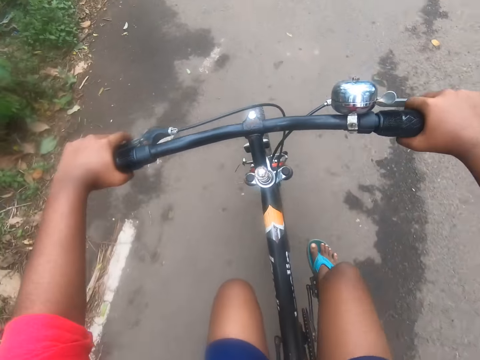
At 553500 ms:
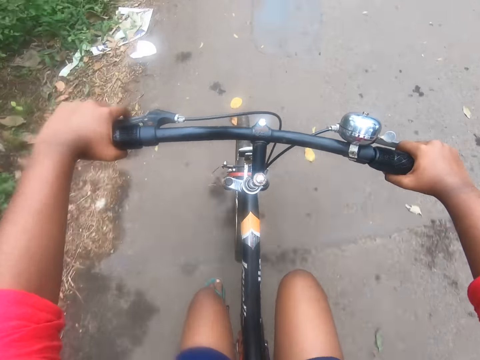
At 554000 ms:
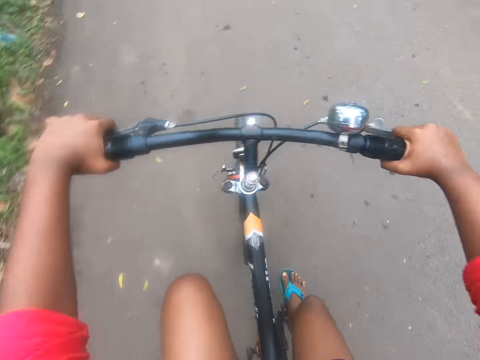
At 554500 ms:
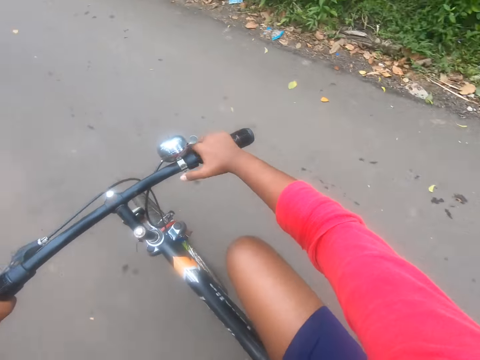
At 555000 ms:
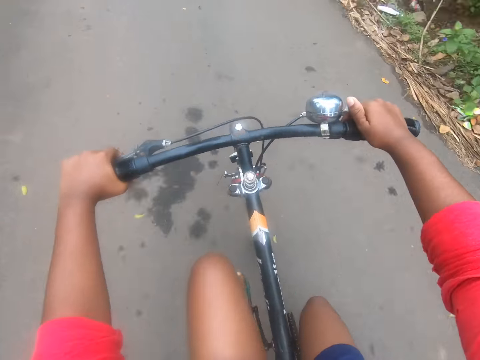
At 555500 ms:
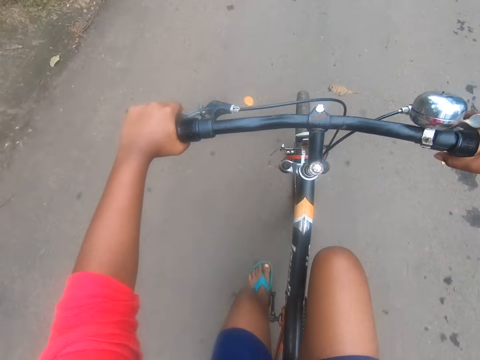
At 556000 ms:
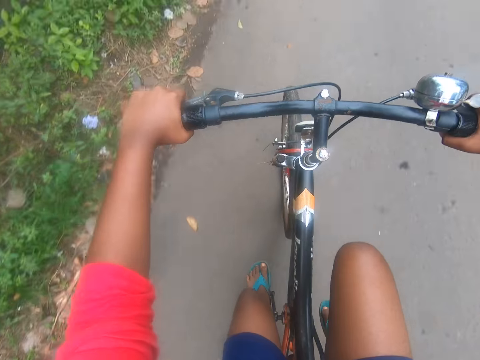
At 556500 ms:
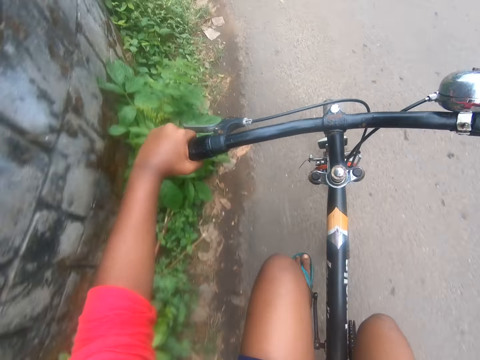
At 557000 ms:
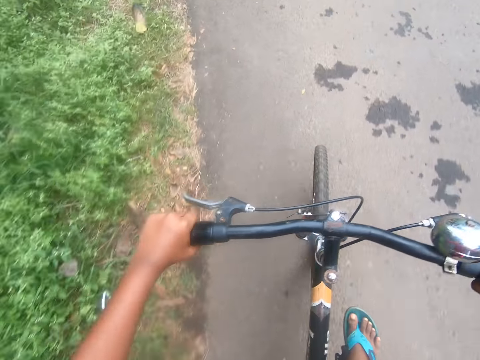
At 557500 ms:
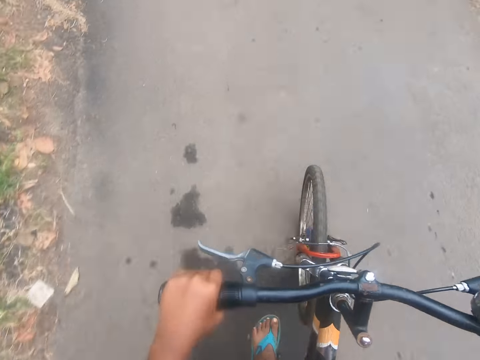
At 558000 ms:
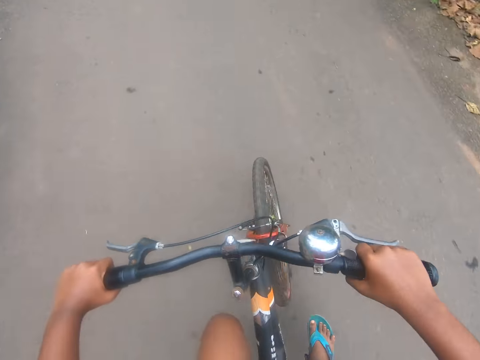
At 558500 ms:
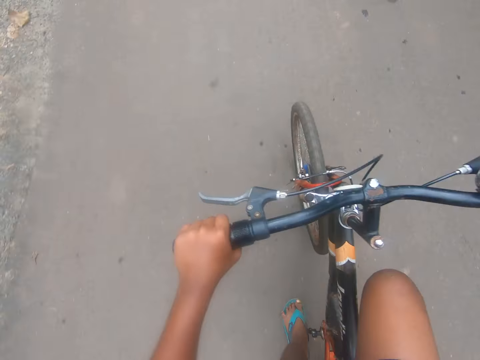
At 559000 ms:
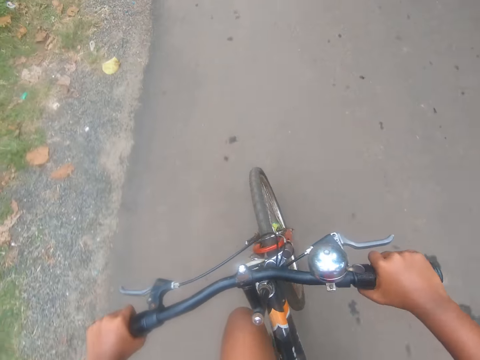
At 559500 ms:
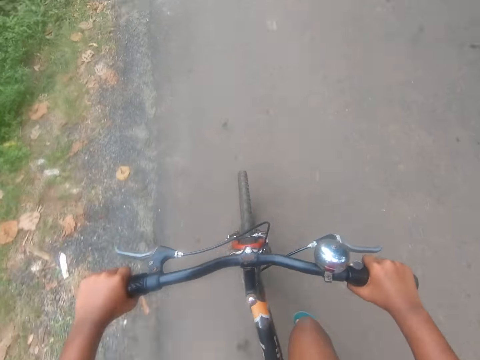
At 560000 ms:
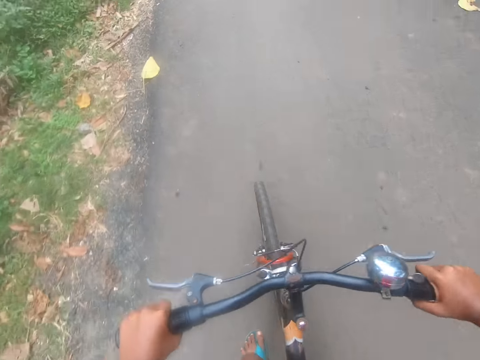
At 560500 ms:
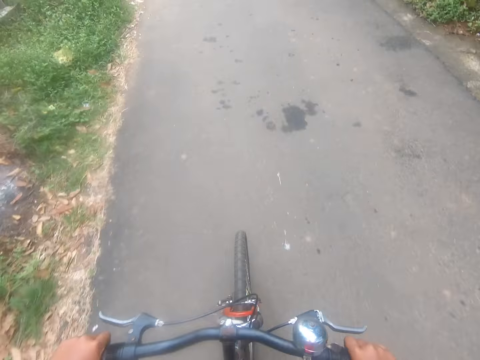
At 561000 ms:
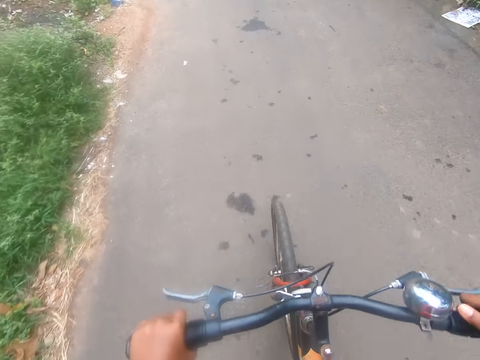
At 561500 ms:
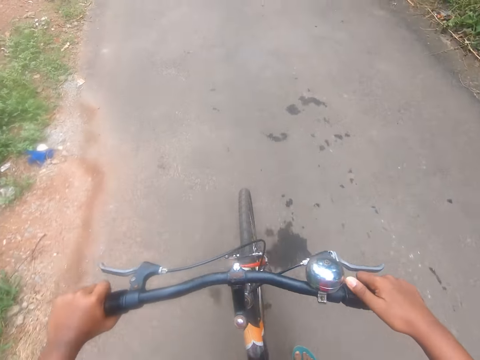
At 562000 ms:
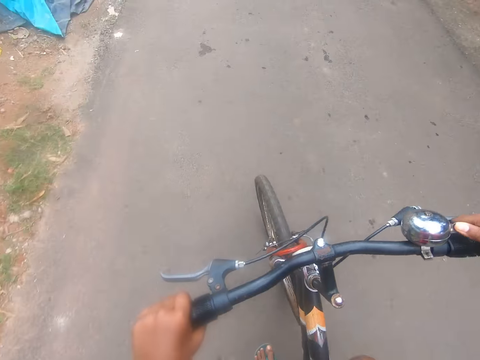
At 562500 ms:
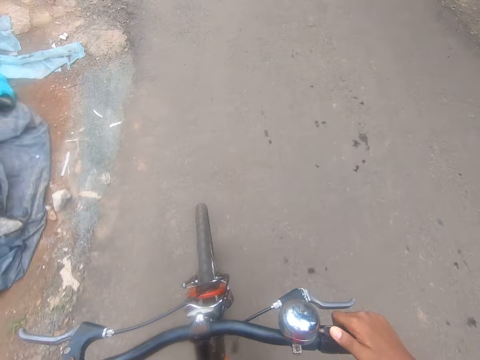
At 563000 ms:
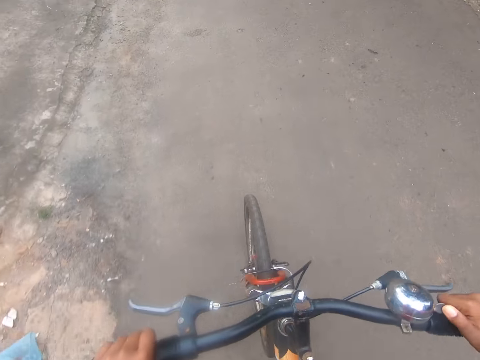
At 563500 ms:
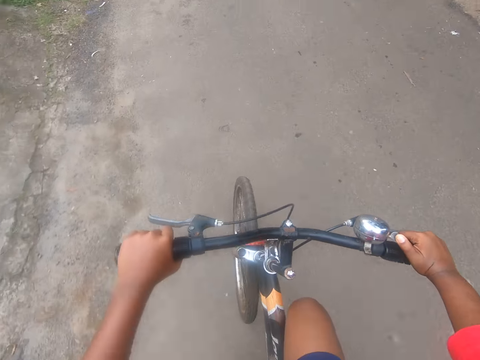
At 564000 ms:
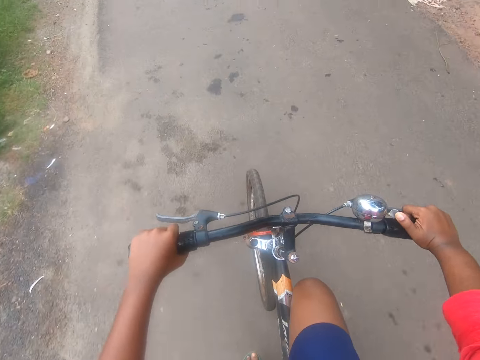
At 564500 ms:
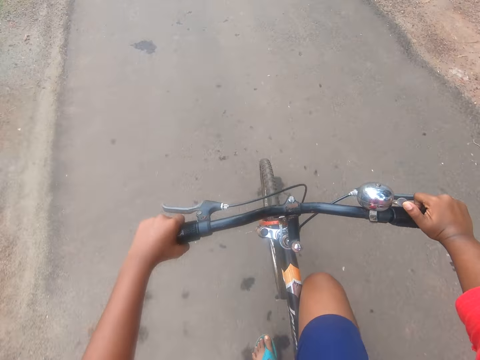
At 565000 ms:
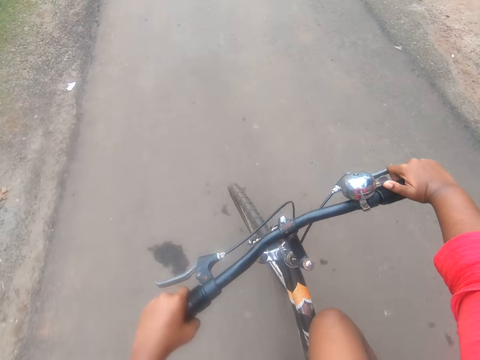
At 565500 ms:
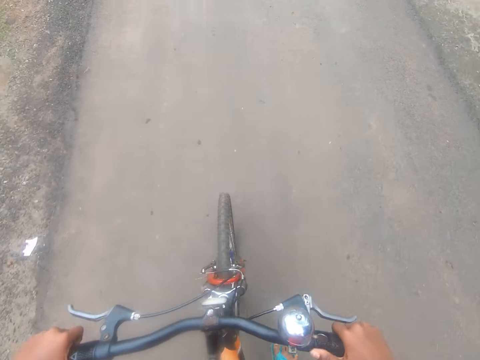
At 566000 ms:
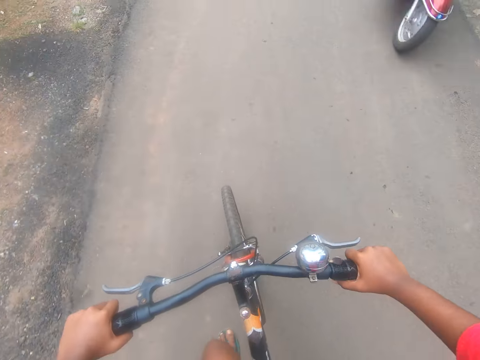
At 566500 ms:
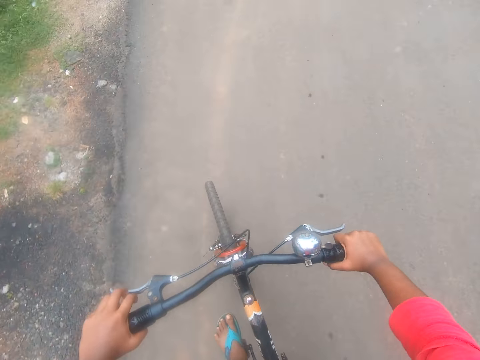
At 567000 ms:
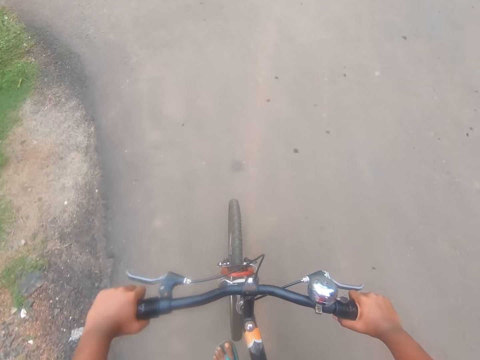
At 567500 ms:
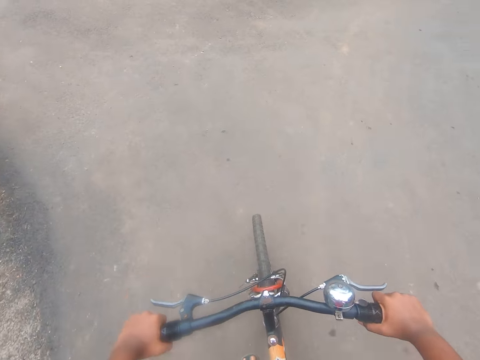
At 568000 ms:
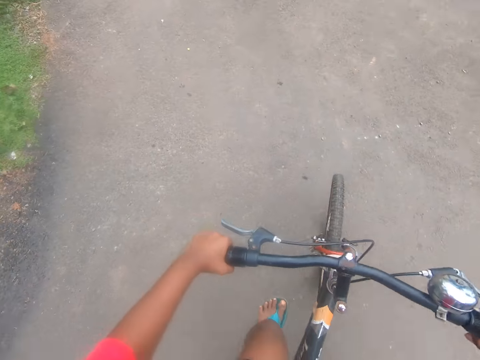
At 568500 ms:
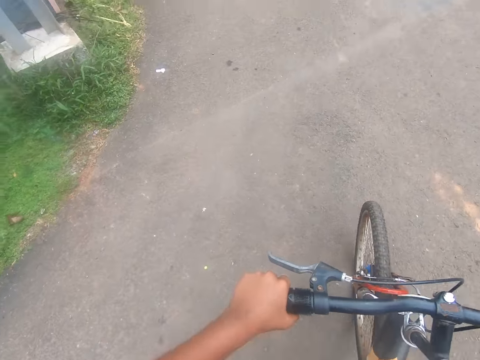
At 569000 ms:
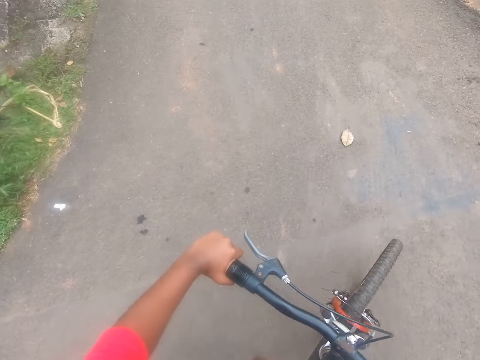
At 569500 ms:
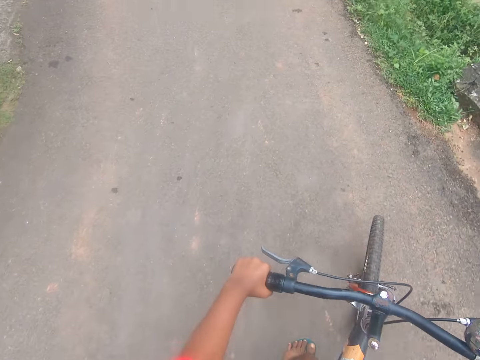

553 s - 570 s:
The camera wearer rings the bell of the bicycle. They ride the bicycle. They ring the bell of the bicycle again. They ride the bicycle.

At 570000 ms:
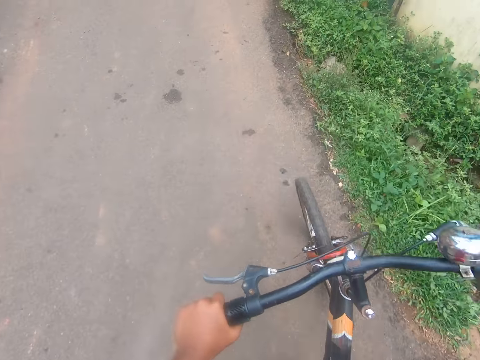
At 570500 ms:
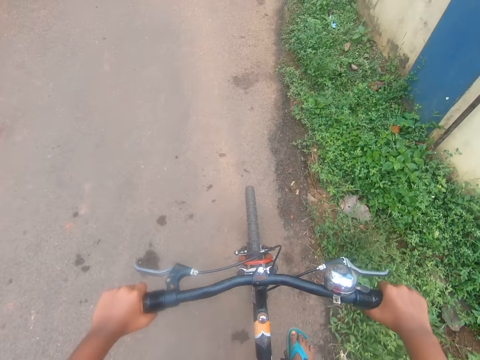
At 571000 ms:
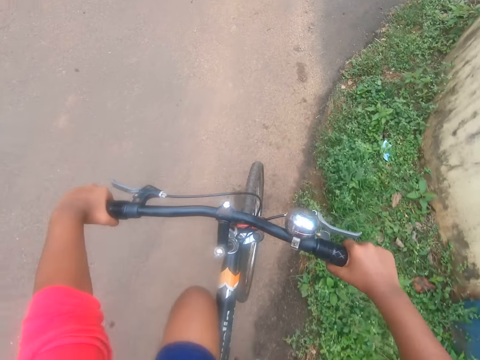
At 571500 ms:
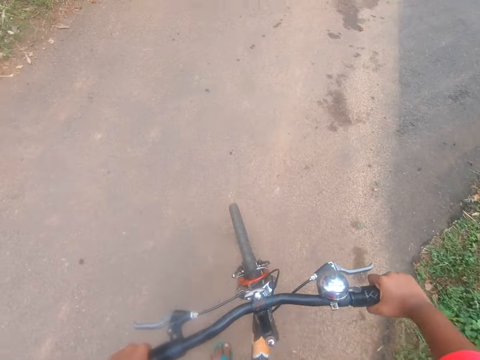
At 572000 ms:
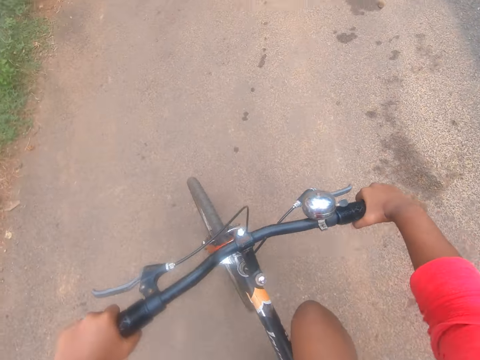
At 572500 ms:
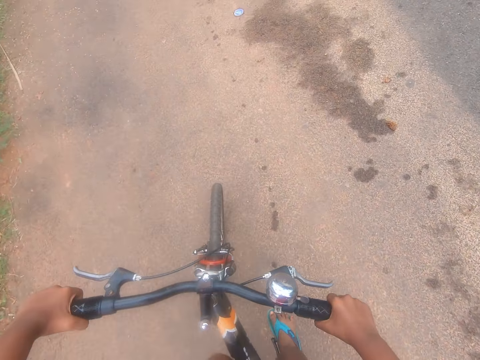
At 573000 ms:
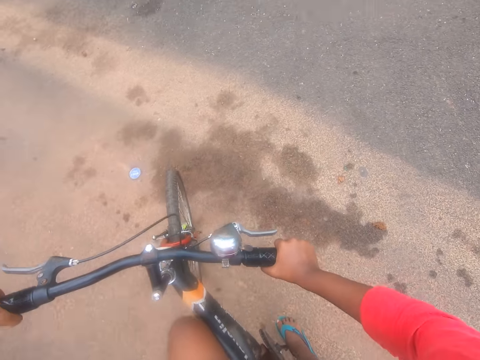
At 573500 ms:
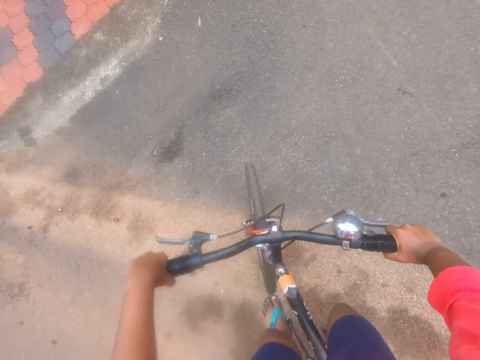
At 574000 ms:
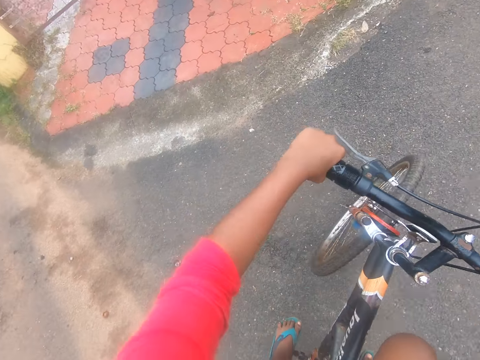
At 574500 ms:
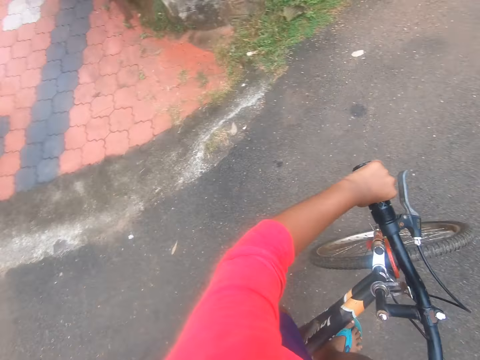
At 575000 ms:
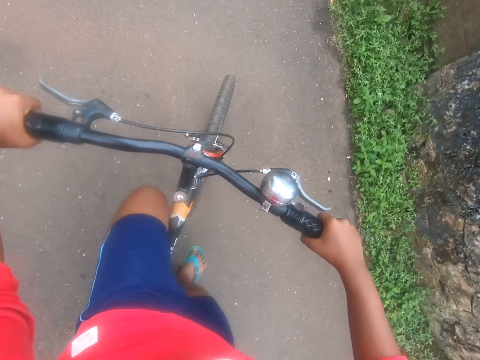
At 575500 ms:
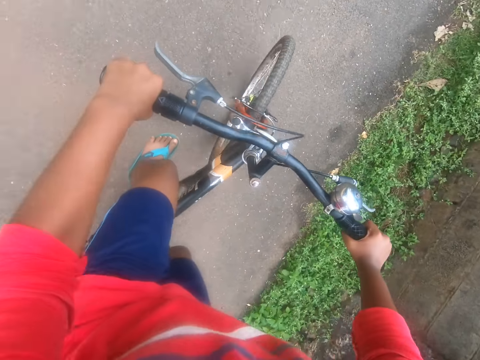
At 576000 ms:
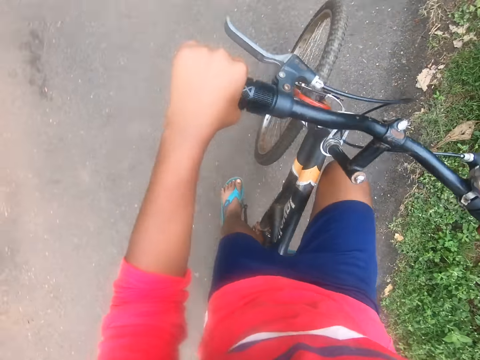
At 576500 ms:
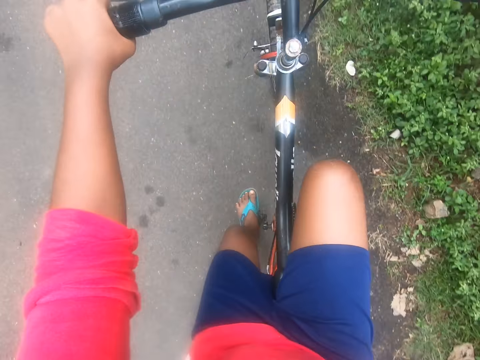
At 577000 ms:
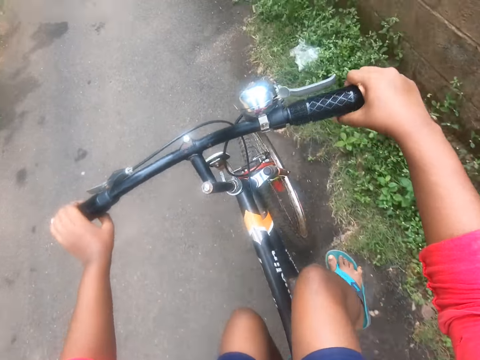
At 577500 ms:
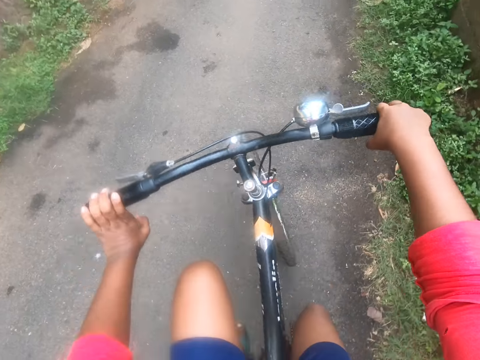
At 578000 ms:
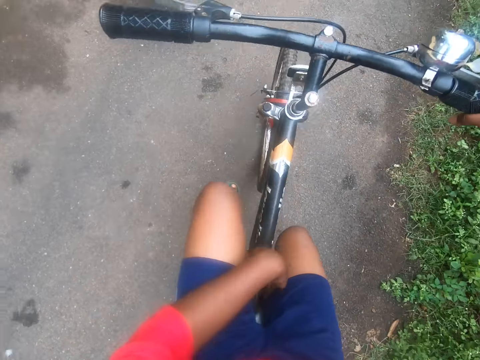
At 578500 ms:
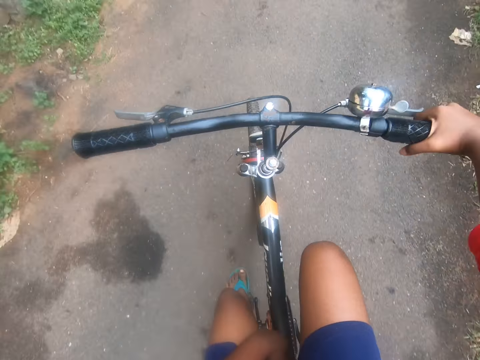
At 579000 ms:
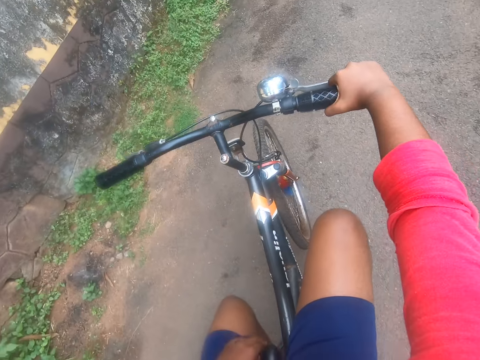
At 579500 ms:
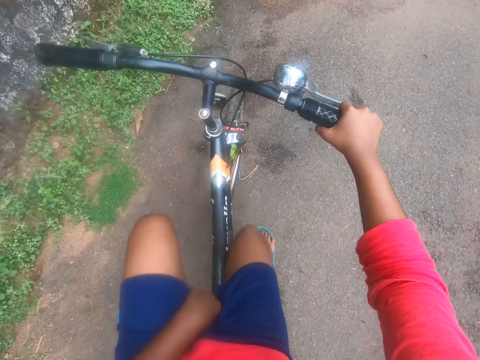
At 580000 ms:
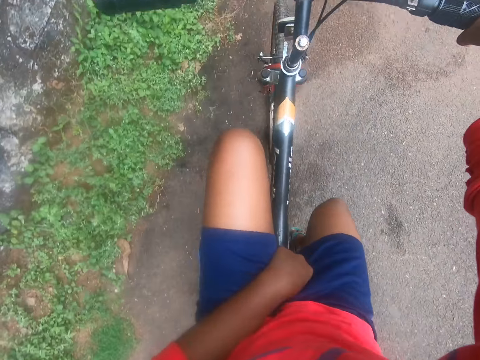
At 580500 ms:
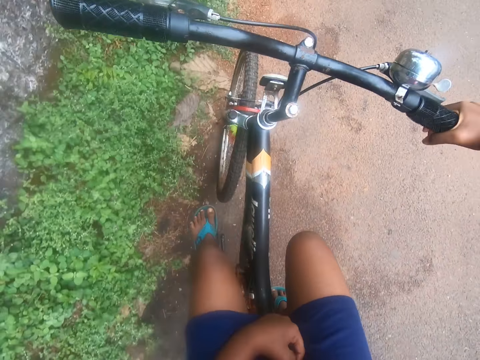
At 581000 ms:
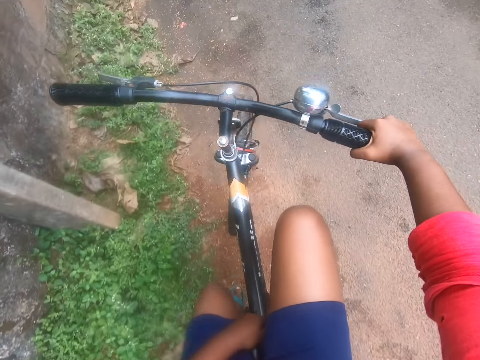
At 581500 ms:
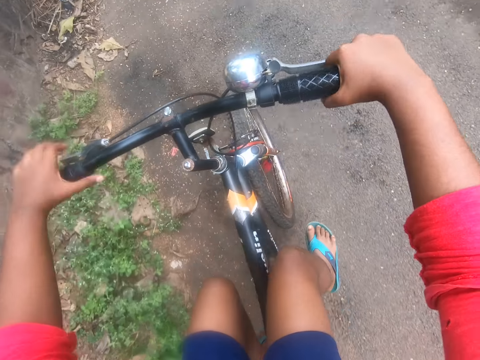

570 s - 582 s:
The camera wearer turns right into another street. He turns around. He rides the bicycle. He puts his left hand between his thighs.
